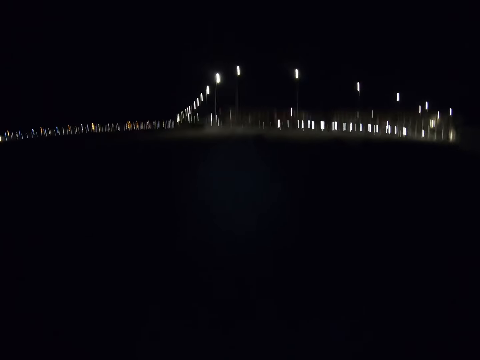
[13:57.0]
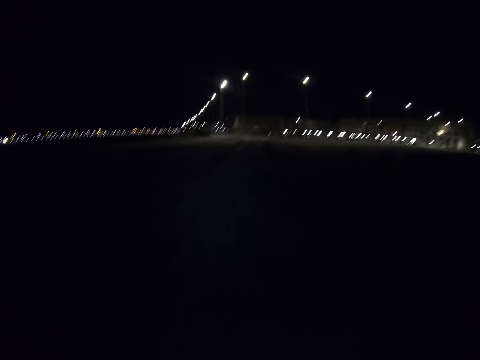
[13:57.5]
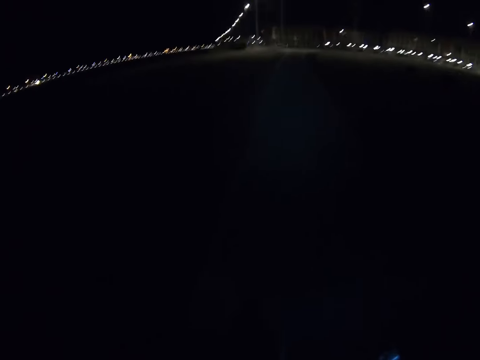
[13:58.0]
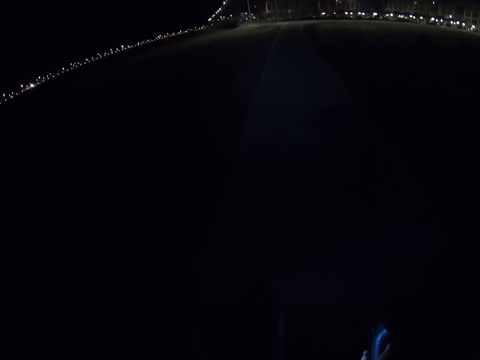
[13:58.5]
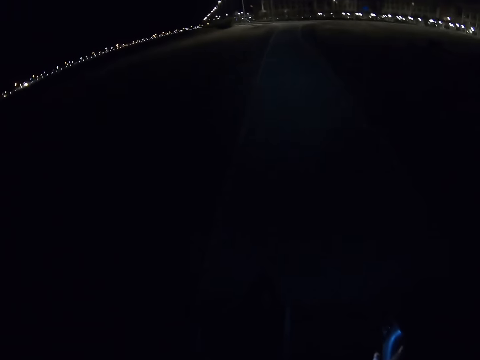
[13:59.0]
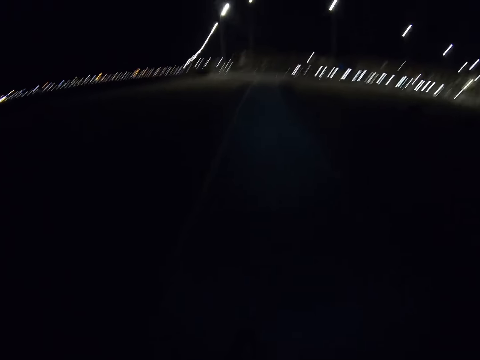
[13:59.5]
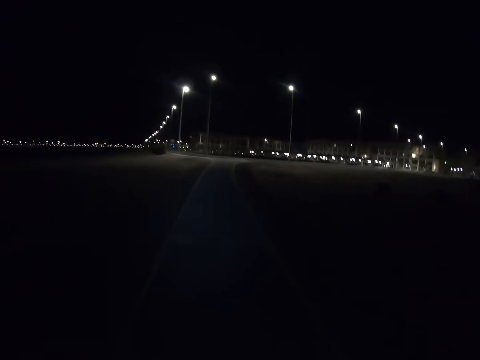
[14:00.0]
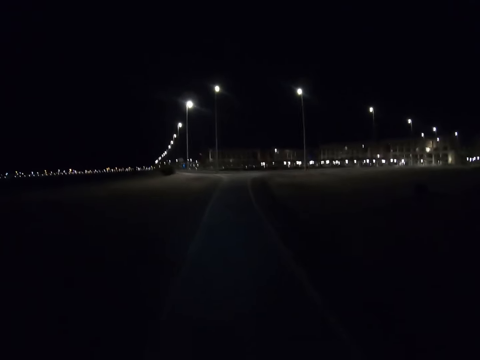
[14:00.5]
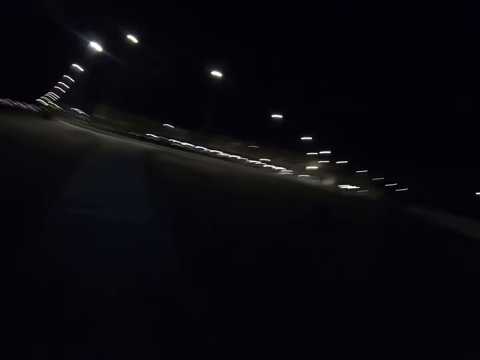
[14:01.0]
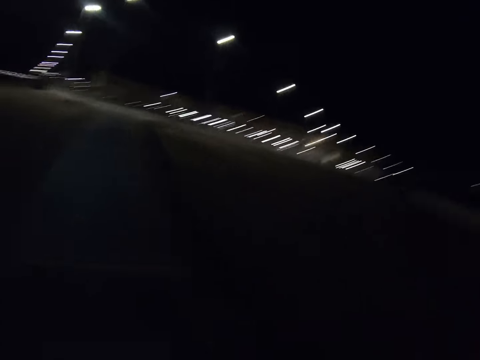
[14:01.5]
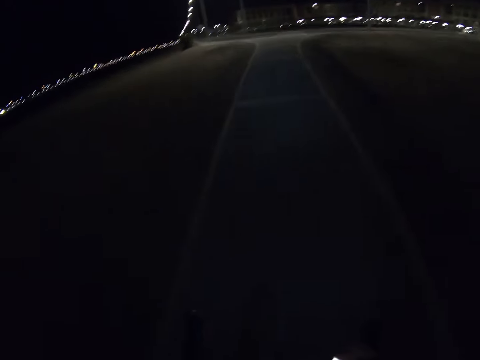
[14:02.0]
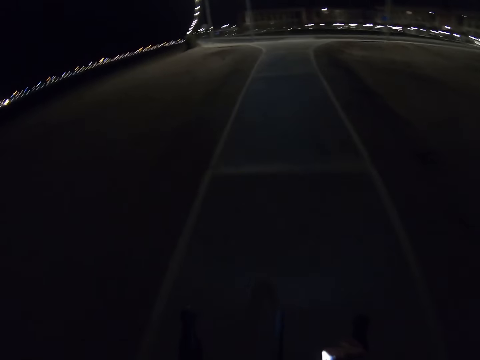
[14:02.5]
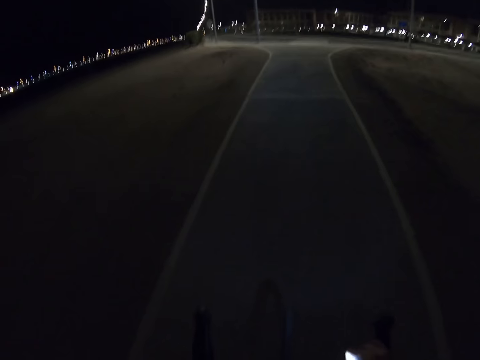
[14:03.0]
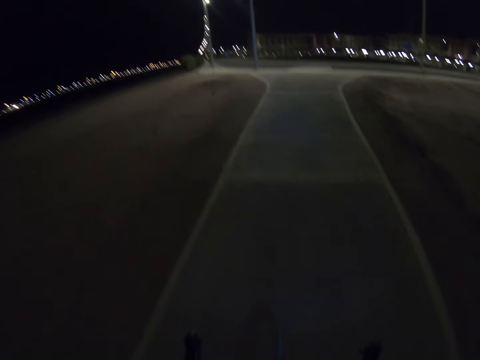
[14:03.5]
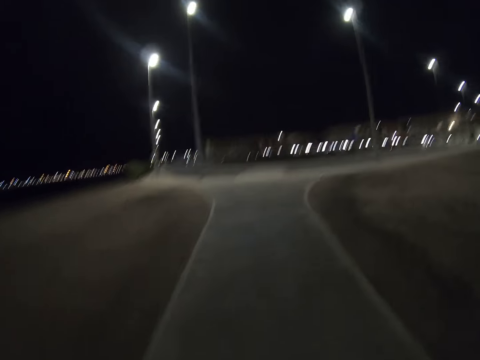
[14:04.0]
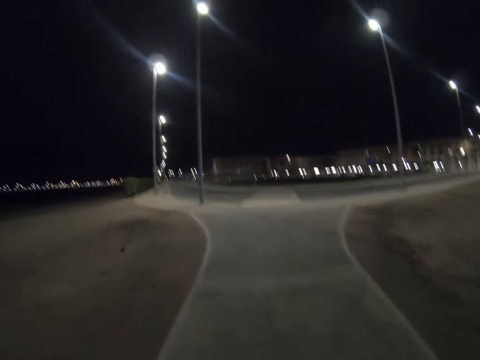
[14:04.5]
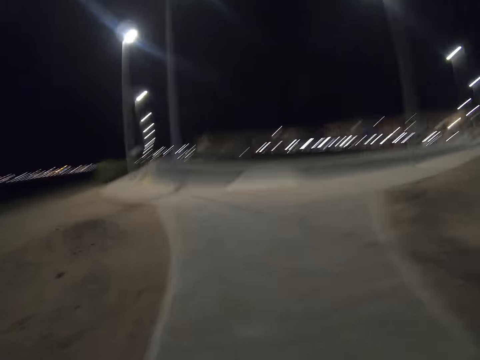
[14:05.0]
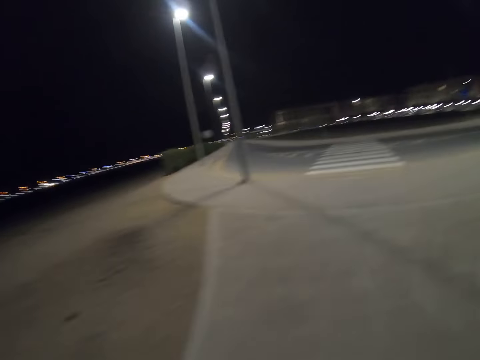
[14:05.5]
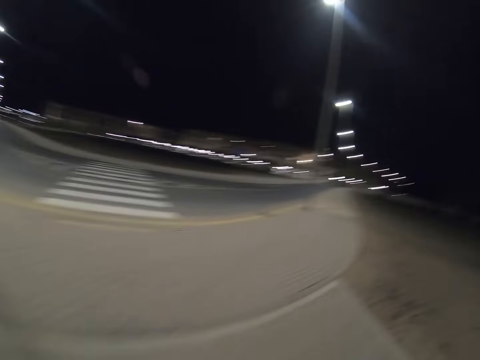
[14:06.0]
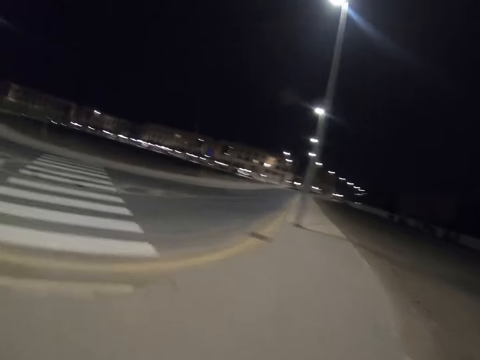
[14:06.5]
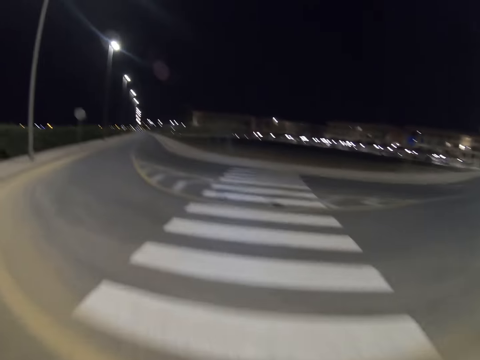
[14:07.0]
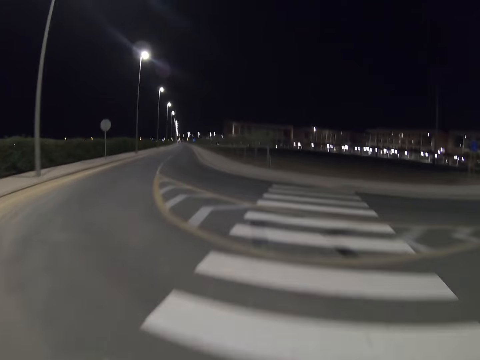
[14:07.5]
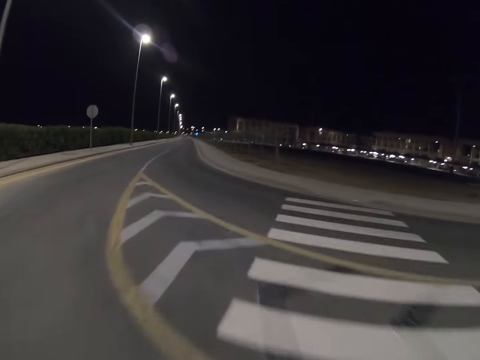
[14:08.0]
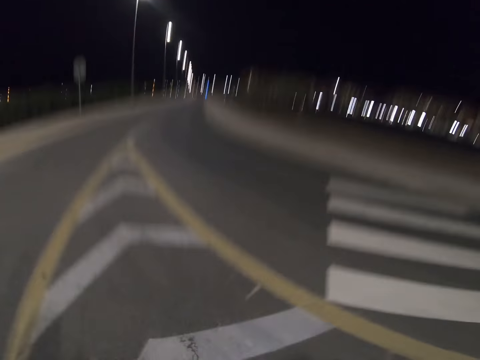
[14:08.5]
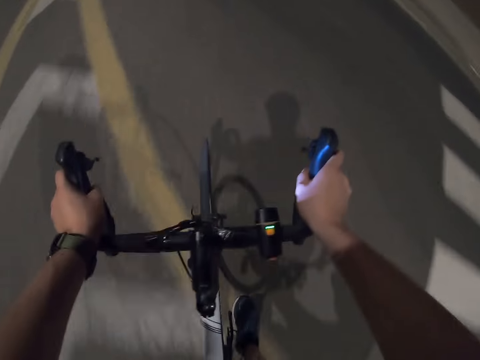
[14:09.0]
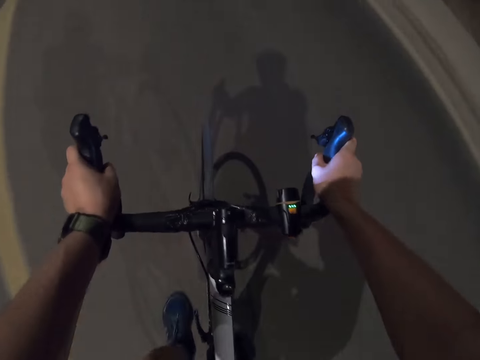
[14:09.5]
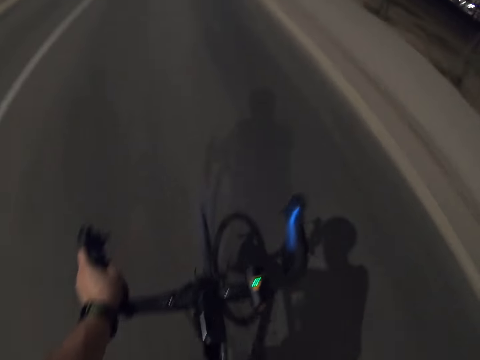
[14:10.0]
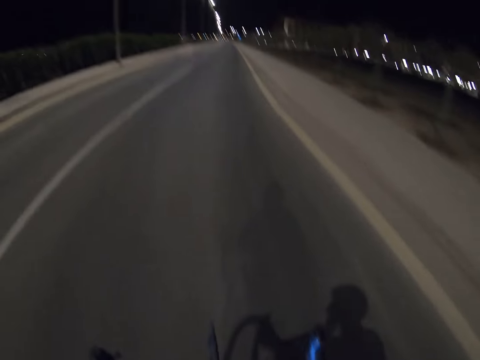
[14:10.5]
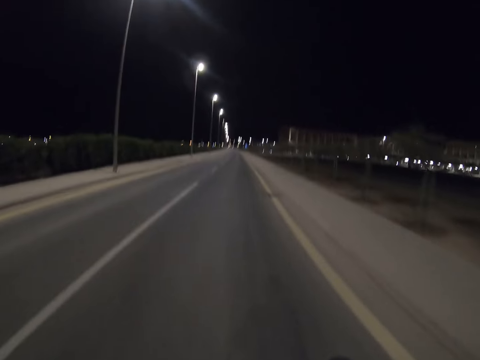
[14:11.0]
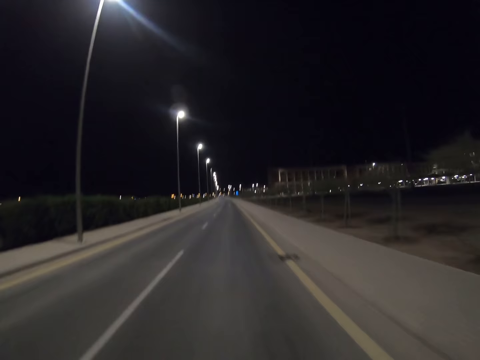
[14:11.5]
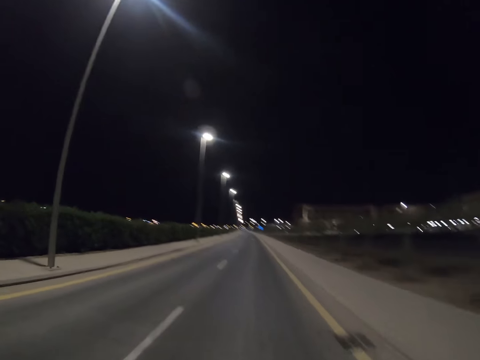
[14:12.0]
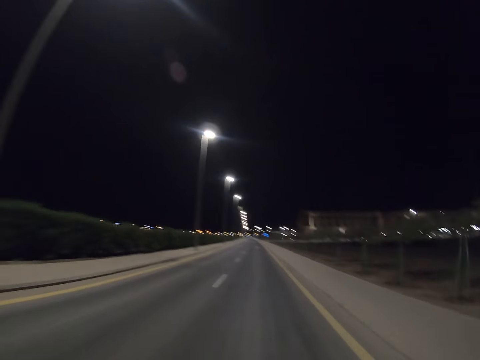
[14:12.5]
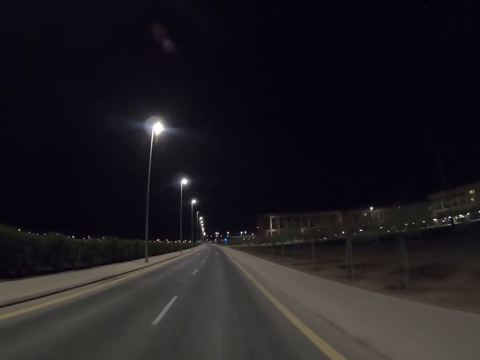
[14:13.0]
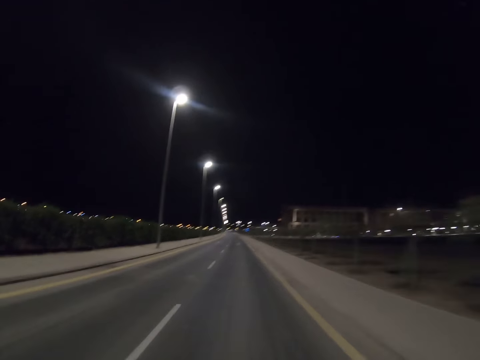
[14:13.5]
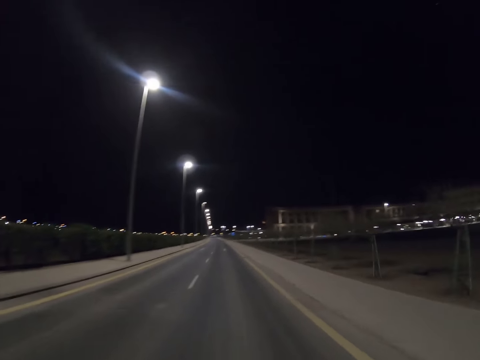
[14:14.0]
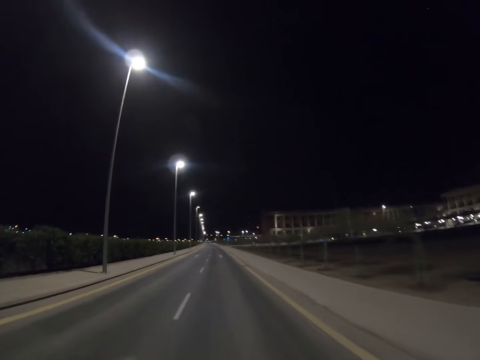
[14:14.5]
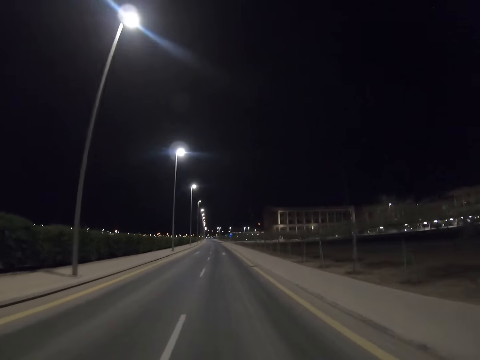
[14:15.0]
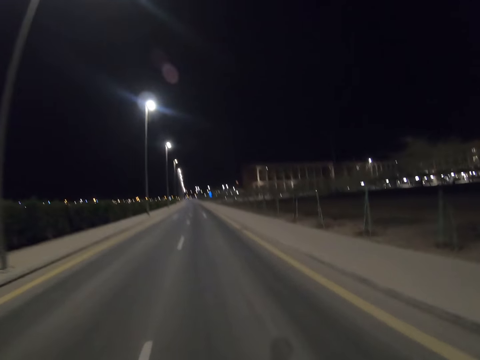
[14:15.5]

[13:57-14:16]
The camera wearer stares at the road. They ride a bicycle on the road. They swing the right hand. They touch something. They cycle on the road.

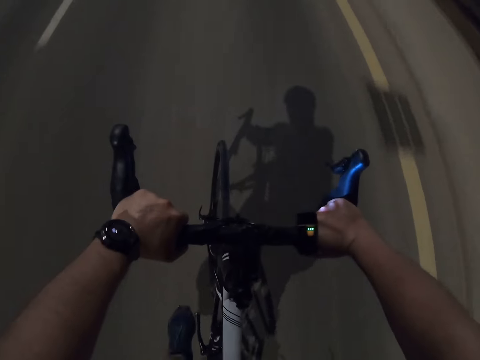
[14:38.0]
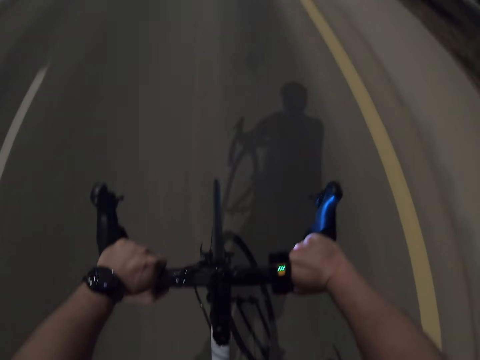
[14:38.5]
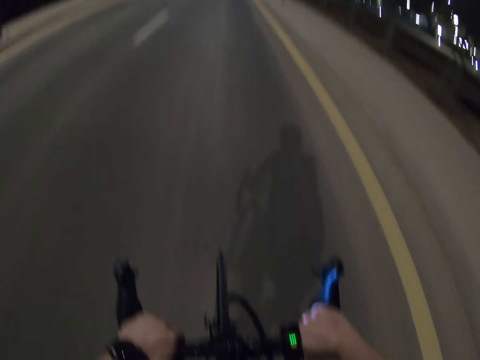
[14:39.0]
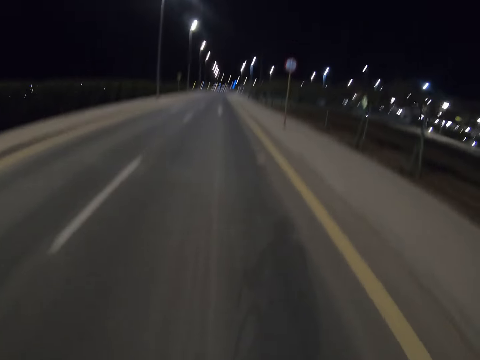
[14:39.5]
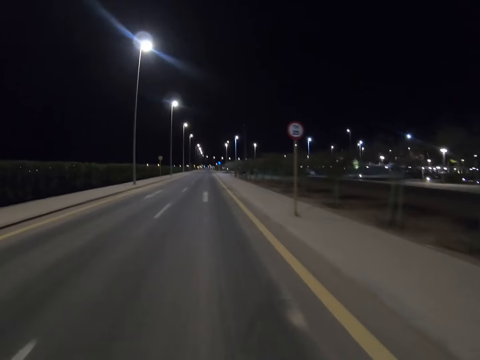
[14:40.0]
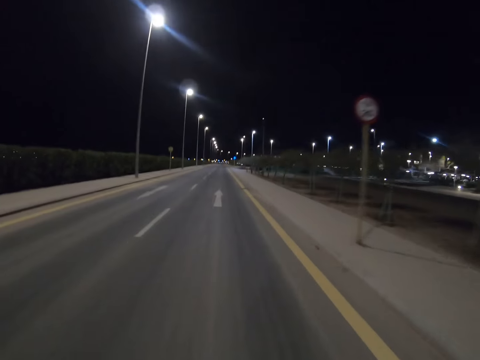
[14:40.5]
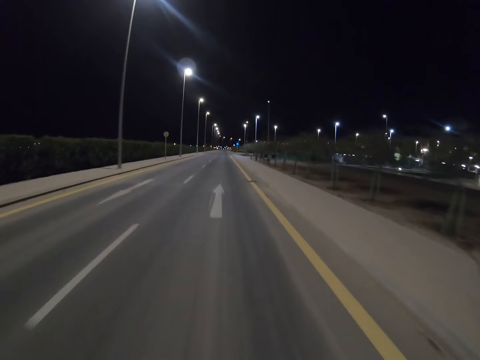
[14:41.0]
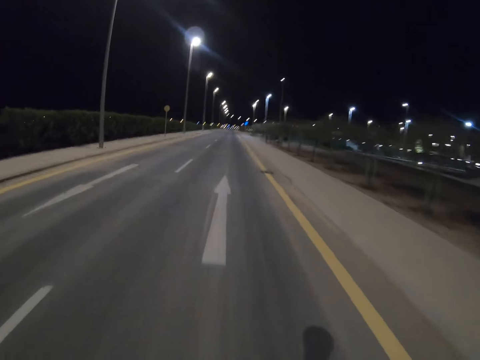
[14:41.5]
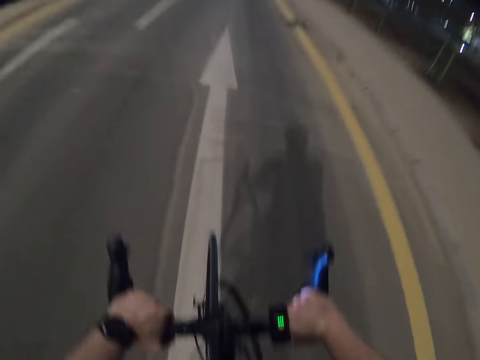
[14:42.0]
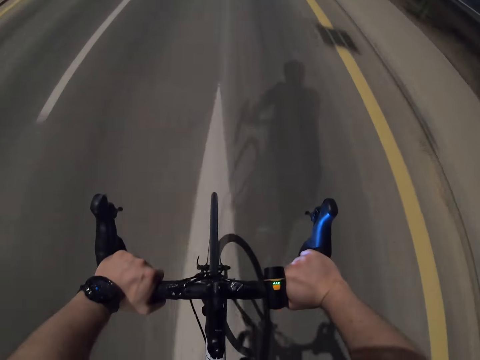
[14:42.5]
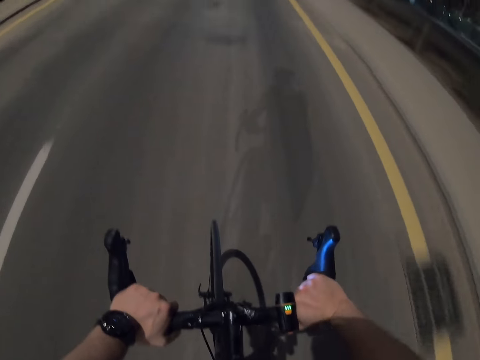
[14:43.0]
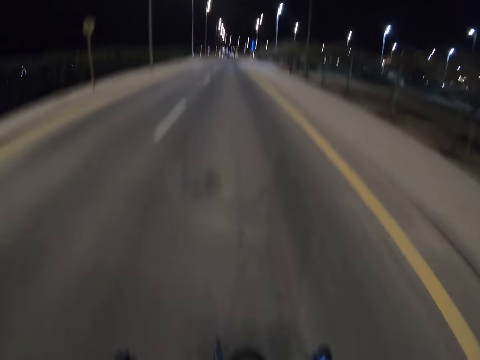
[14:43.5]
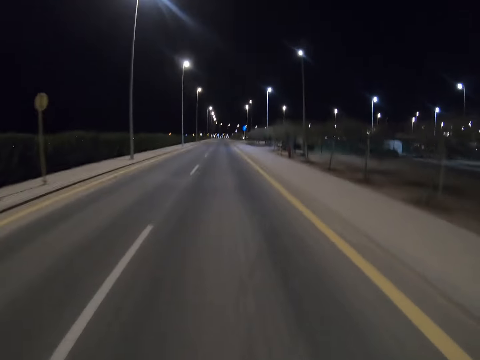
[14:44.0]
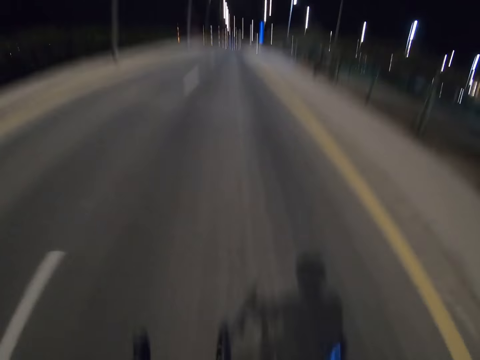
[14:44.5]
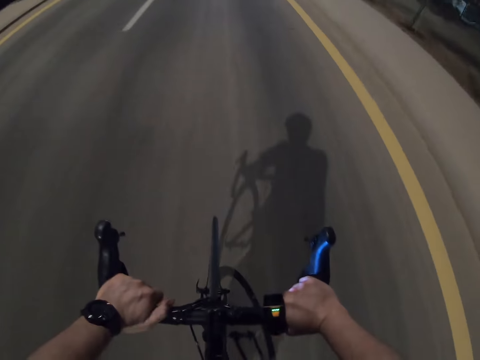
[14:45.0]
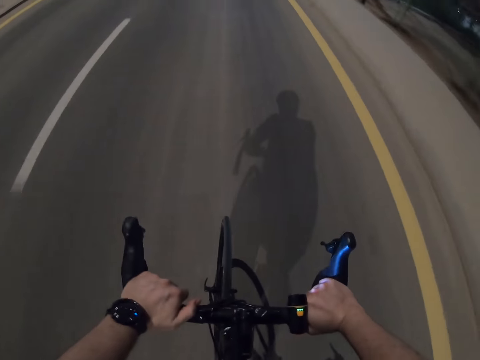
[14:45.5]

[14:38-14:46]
The camera wearer stares at the road. They cycle on the road.
